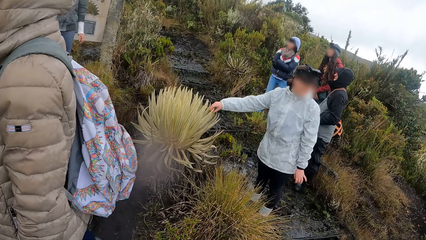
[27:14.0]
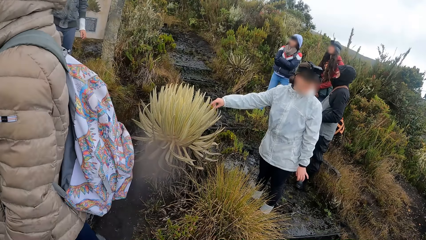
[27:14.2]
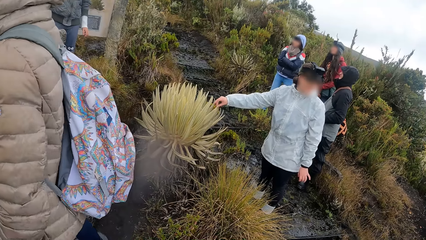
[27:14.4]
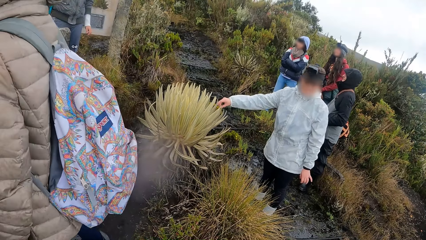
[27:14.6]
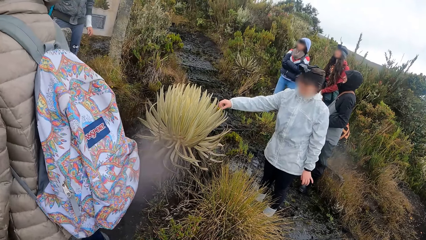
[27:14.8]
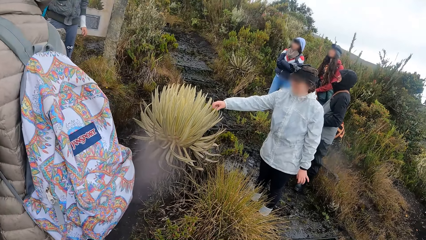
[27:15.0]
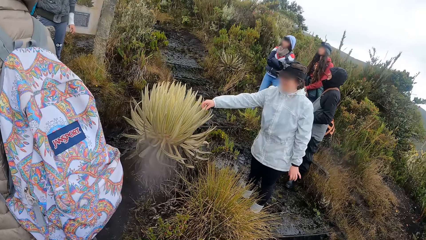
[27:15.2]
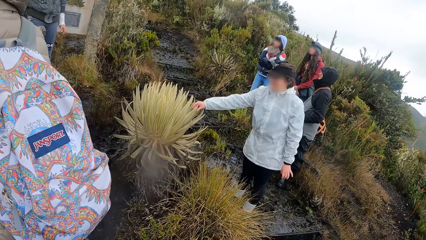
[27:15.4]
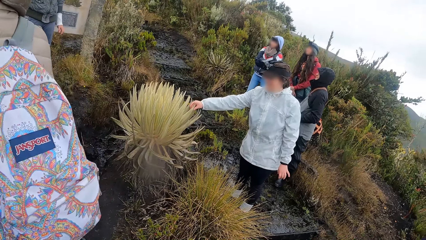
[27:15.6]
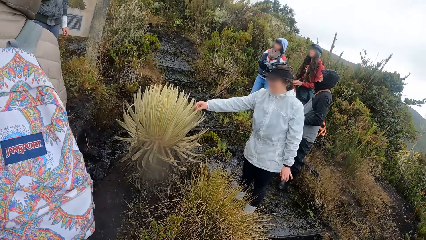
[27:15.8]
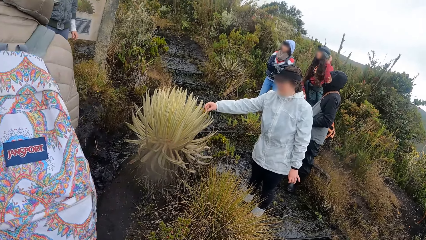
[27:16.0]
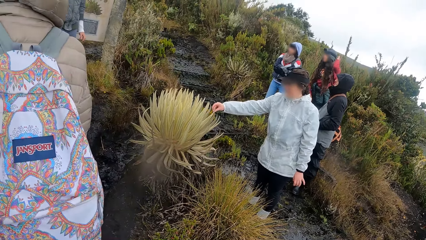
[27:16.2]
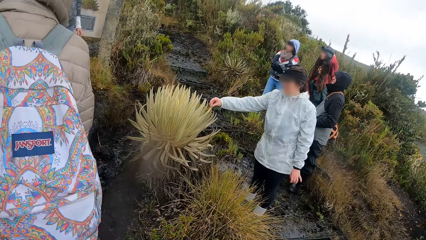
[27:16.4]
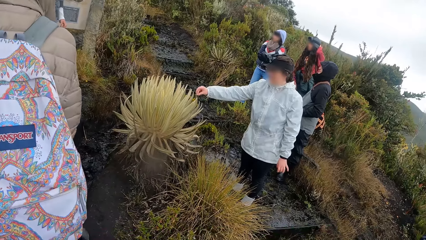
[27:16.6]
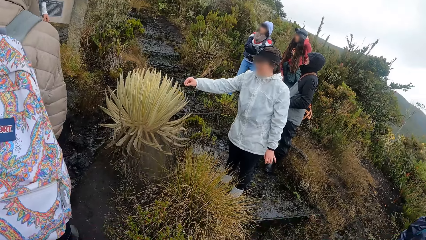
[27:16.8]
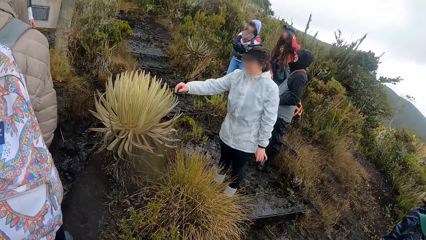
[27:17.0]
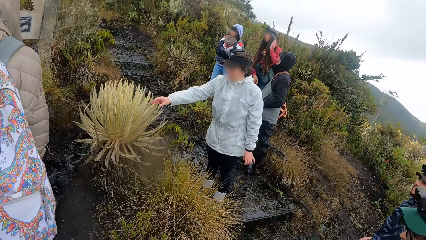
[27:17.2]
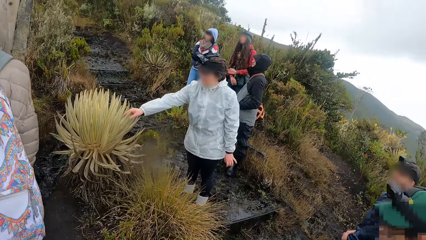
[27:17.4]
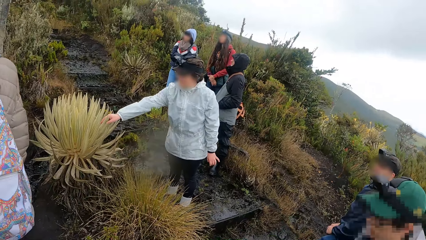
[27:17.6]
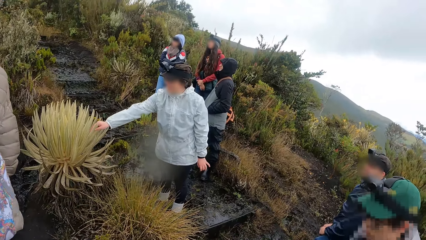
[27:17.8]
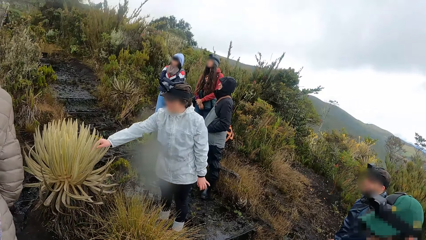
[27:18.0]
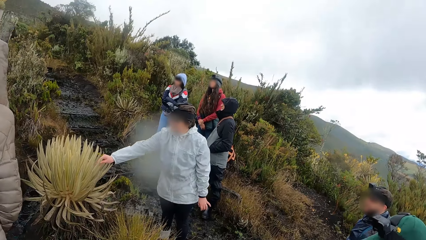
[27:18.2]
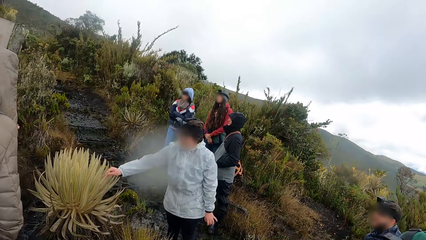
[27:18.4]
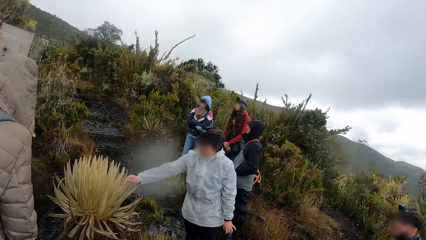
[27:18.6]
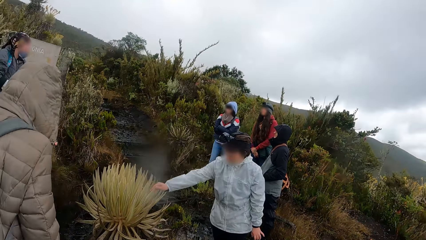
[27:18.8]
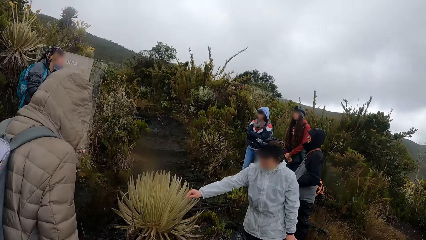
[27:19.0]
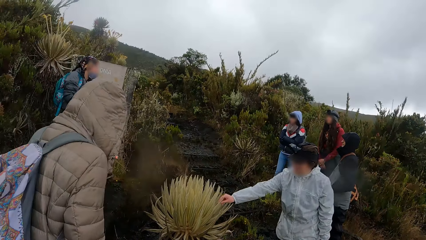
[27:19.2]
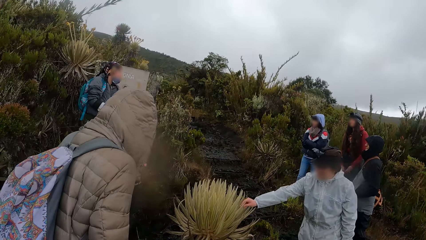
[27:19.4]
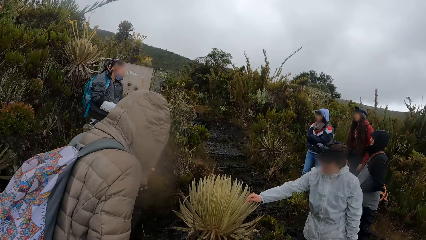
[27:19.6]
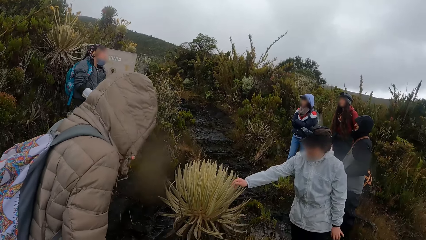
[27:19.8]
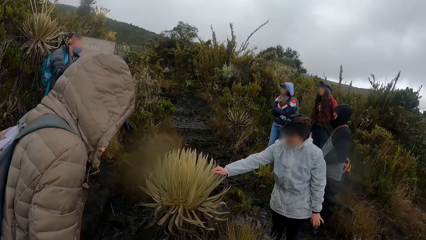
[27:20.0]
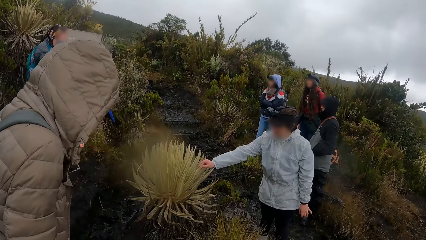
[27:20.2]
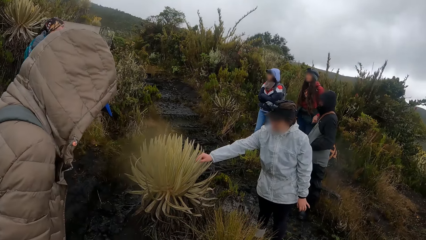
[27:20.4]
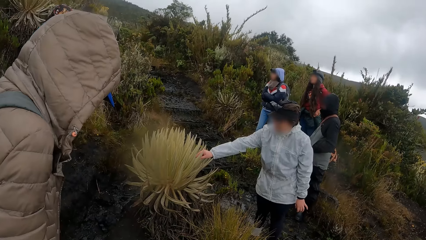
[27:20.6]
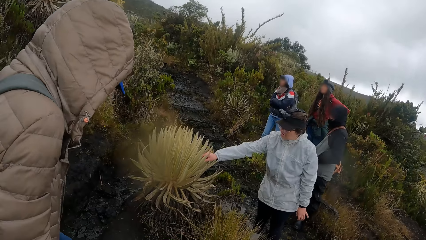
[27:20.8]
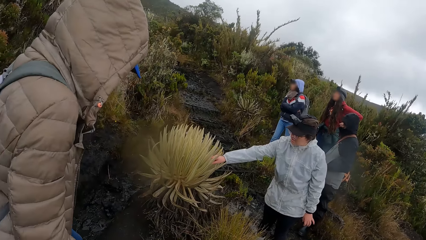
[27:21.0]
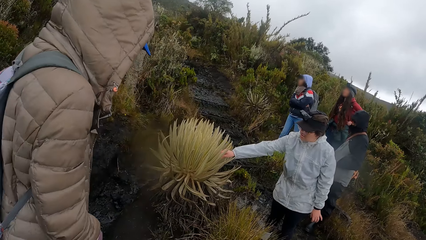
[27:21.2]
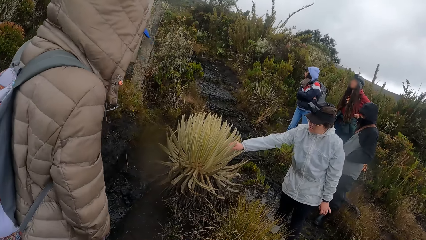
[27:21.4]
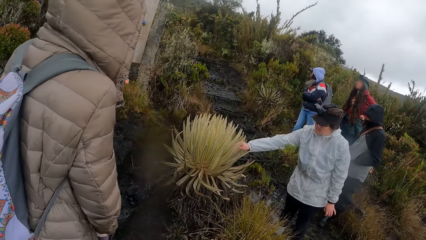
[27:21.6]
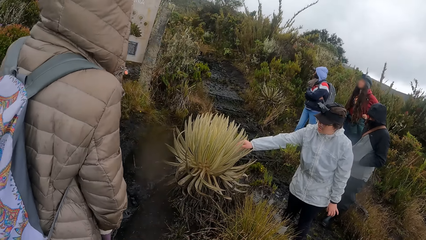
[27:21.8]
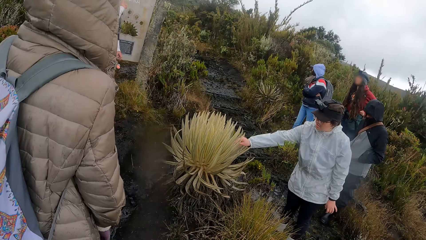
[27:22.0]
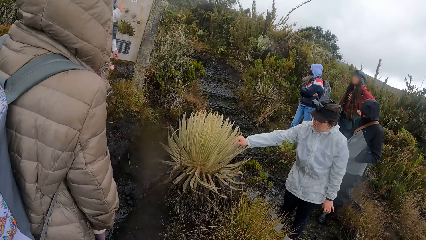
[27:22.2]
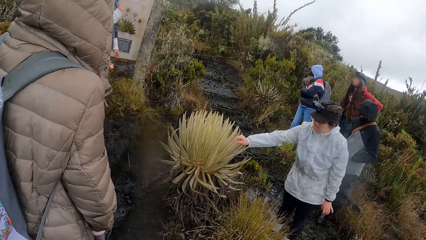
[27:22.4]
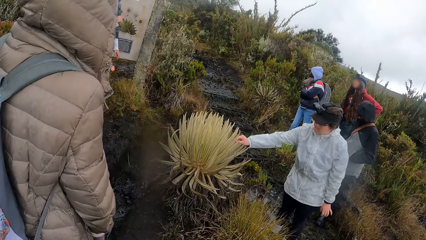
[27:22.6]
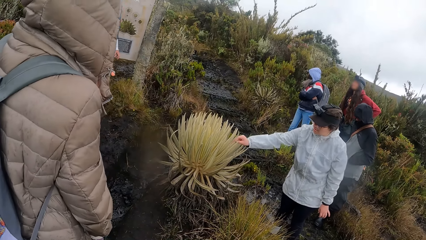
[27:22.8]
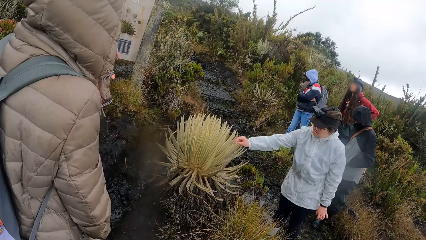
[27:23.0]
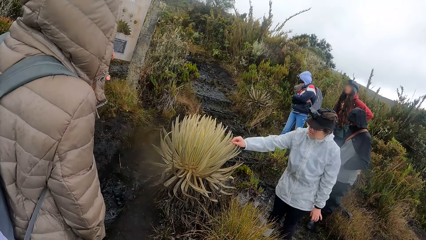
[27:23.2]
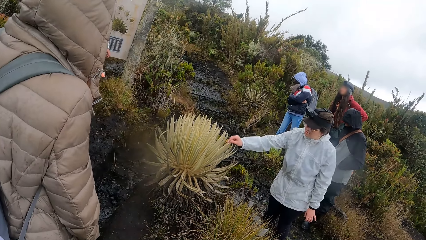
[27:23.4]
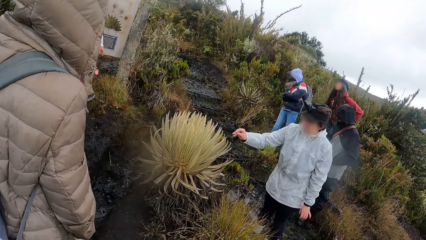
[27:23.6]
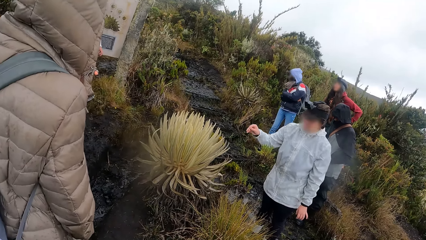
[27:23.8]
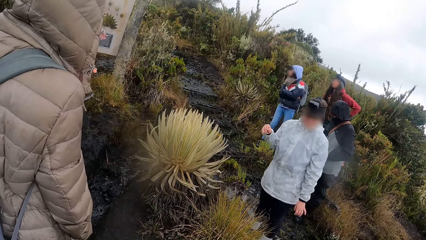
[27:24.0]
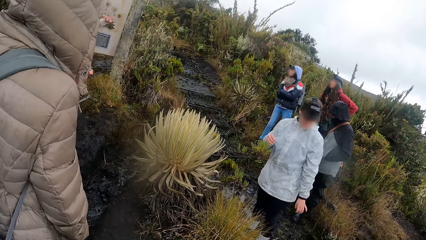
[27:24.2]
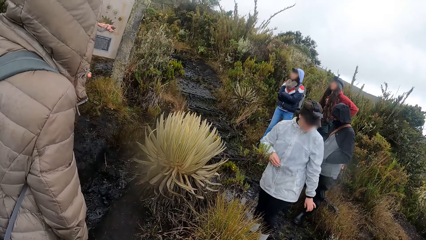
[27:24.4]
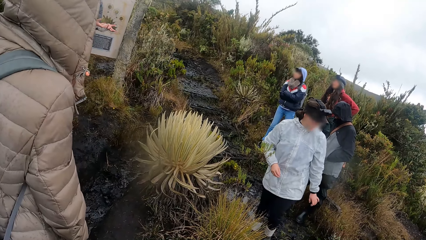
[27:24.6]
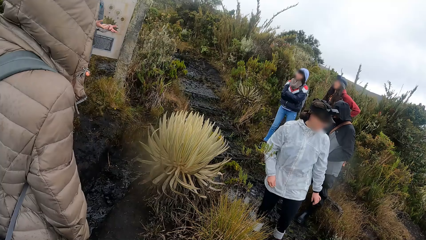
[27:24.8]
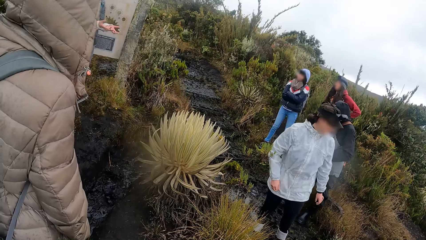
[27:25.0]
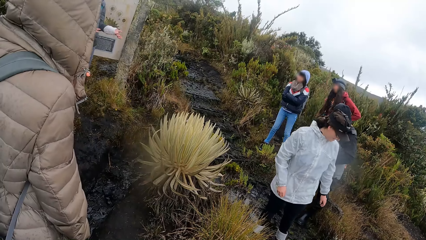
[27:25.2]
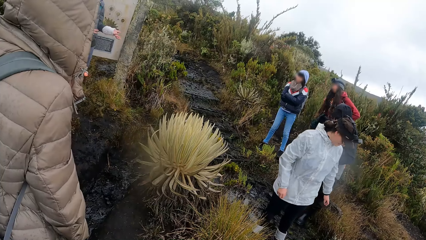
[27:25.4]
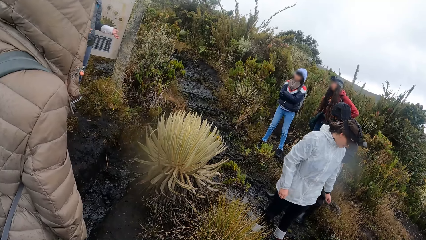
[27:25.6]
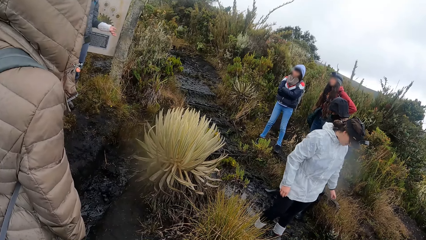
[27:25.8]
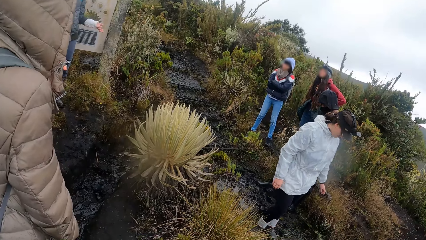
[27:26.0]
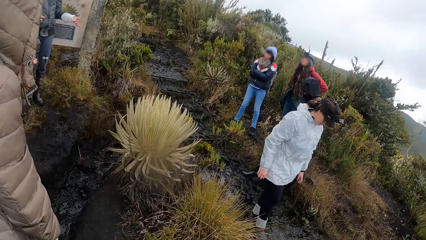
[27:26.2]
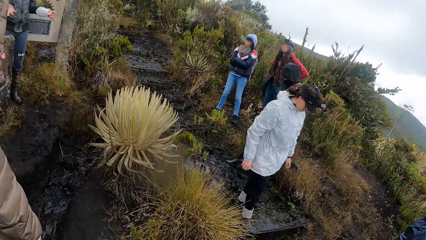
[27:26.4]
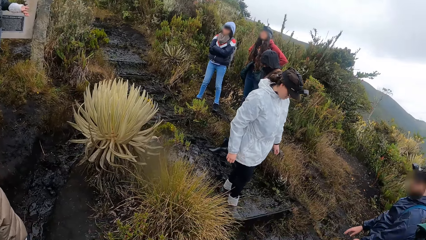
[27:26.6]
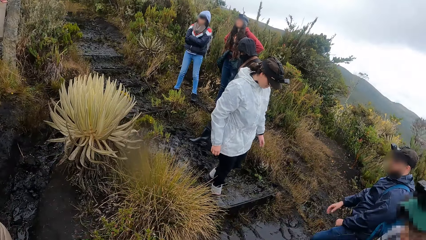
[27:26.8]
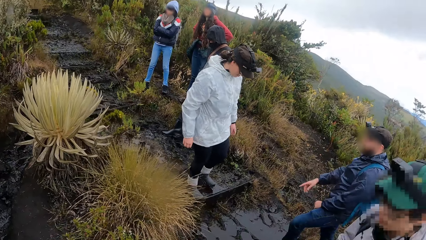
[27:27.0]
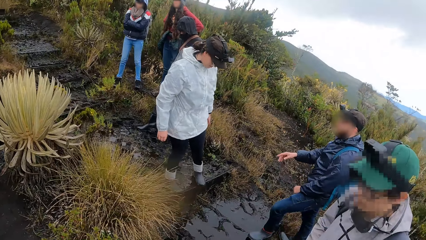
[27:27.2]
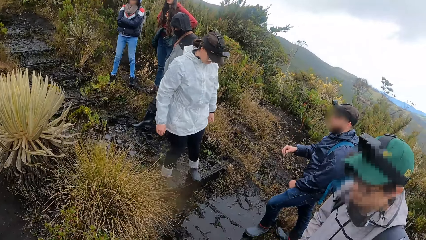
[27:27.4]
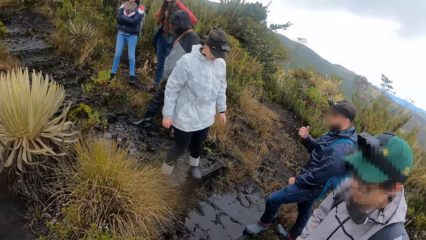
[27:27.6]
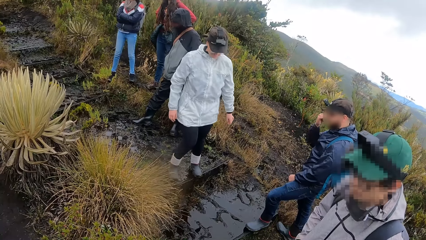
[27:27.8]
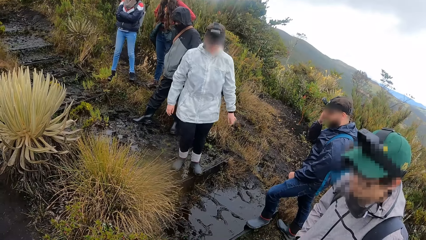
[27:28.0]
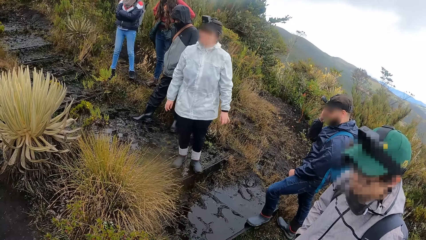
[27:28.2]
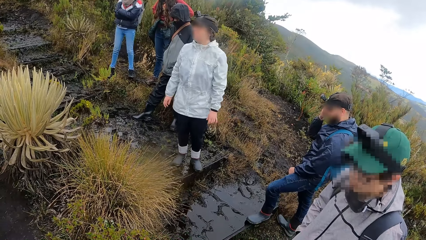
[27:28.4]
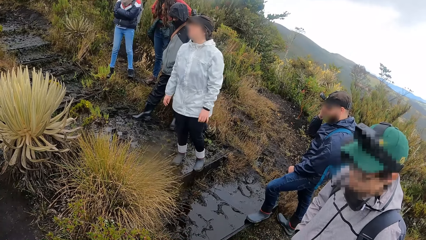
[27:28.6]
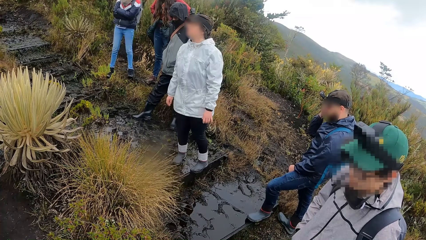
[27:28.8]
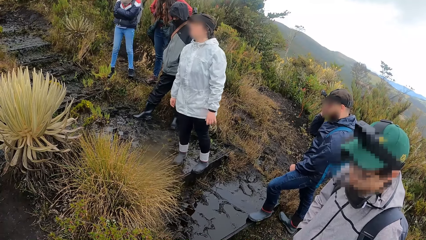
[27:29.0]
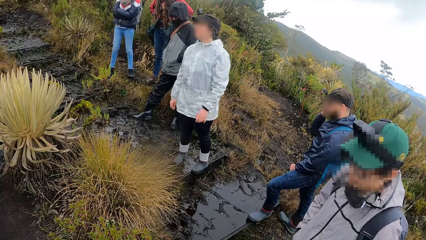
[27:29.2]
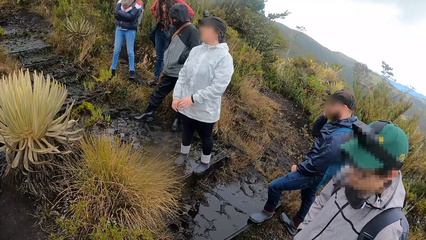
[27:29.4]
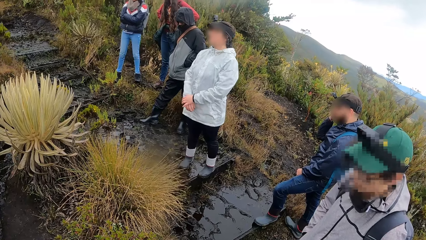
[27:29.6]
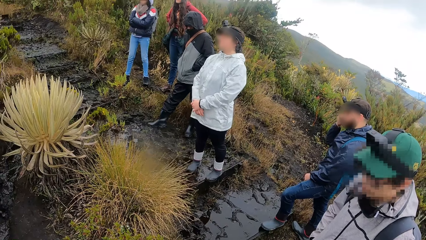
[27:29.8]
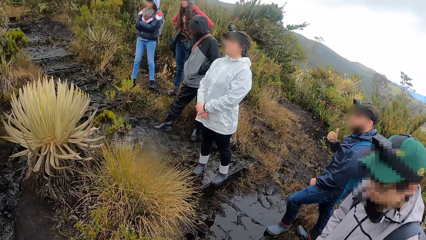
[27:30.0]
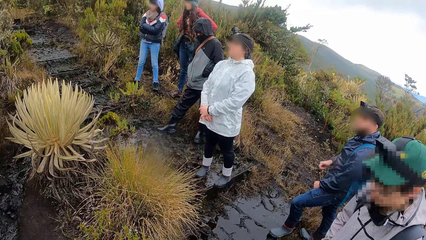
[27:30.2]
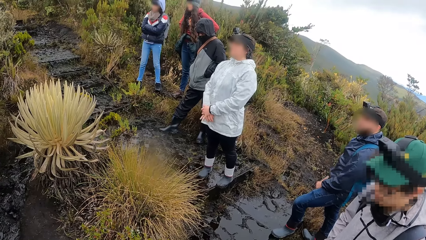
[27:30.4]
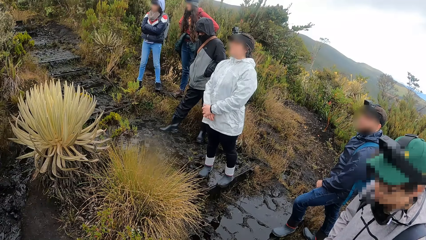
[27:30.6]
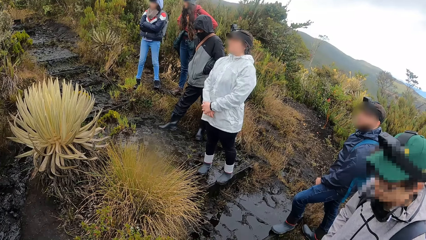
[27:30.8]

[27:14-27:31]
The camera wearer looks around the field.
